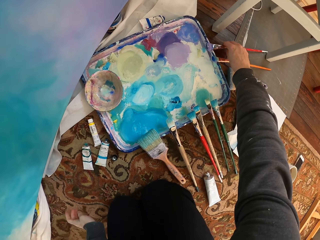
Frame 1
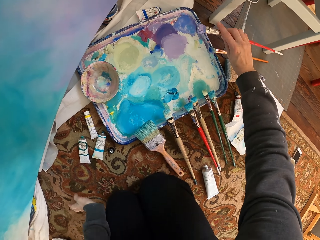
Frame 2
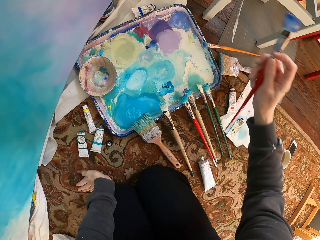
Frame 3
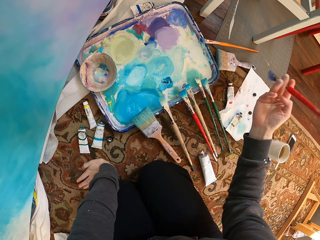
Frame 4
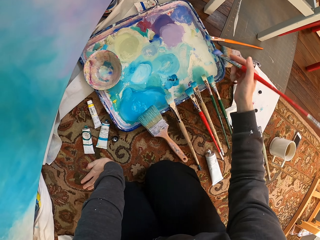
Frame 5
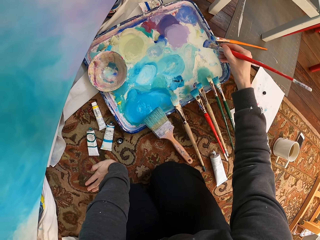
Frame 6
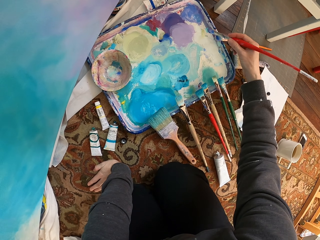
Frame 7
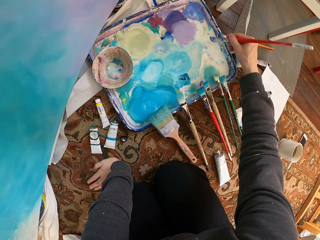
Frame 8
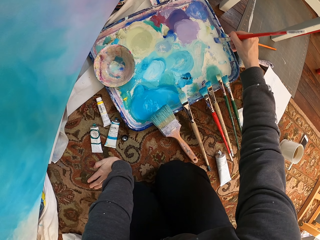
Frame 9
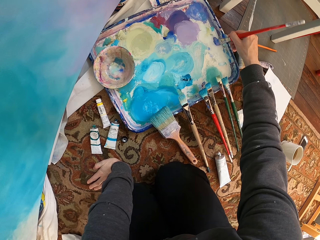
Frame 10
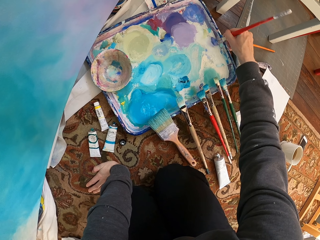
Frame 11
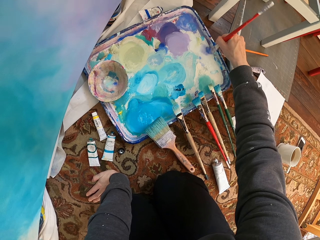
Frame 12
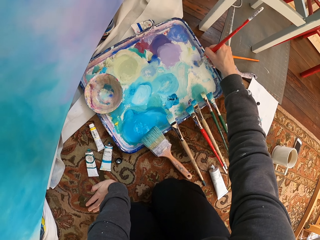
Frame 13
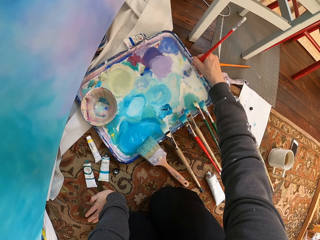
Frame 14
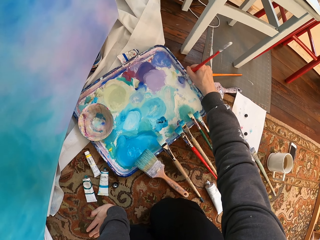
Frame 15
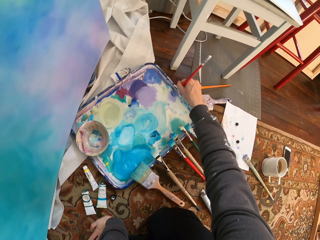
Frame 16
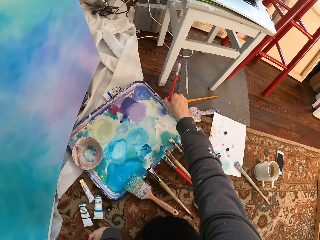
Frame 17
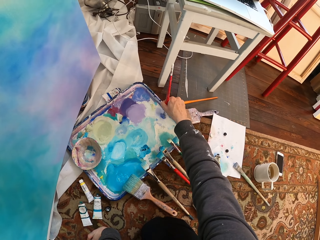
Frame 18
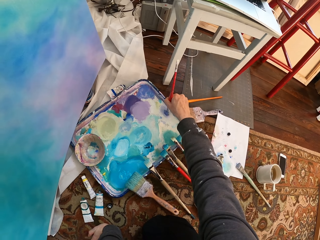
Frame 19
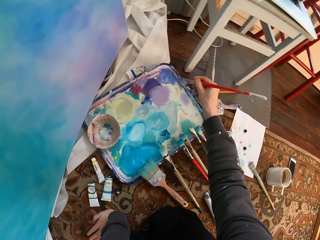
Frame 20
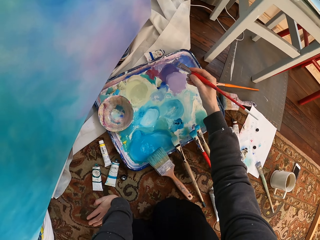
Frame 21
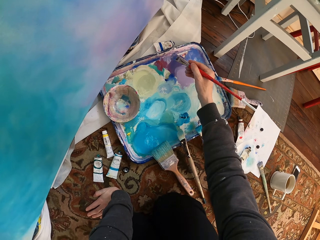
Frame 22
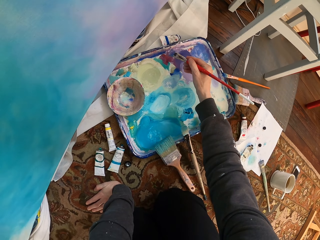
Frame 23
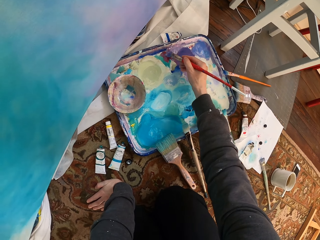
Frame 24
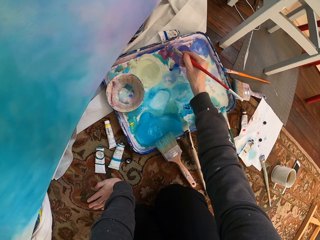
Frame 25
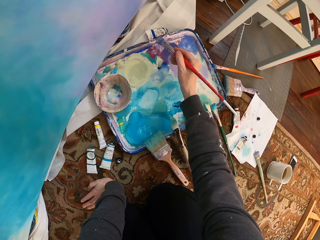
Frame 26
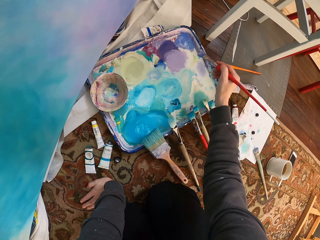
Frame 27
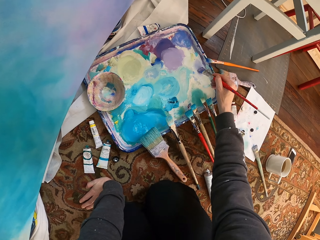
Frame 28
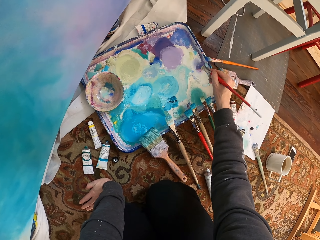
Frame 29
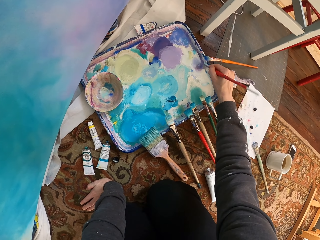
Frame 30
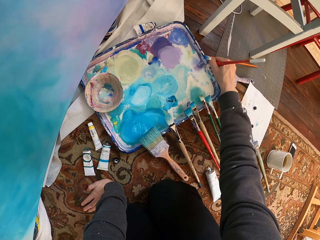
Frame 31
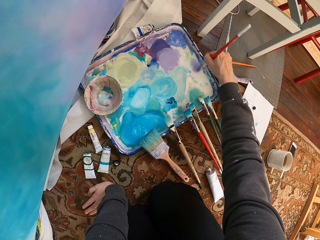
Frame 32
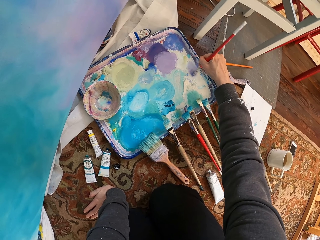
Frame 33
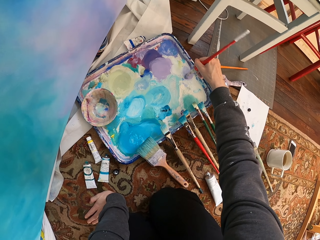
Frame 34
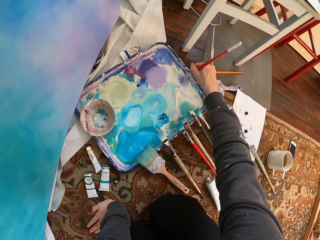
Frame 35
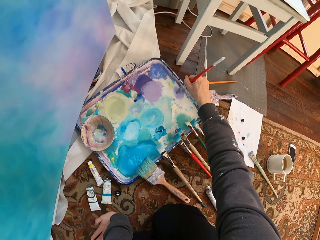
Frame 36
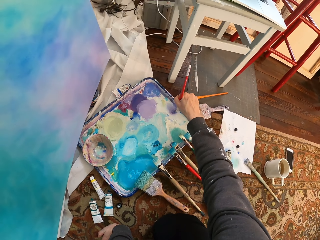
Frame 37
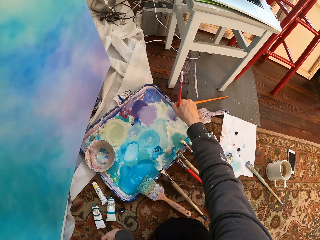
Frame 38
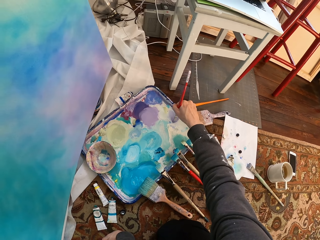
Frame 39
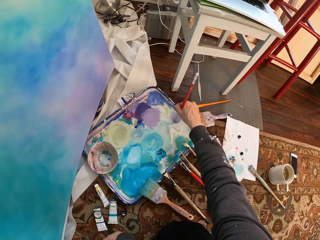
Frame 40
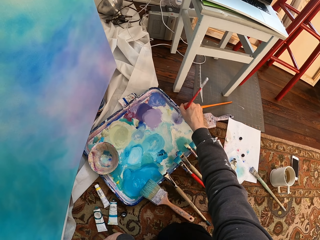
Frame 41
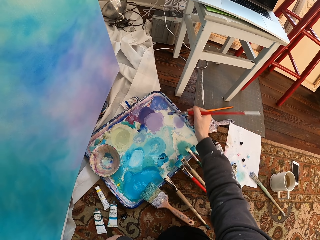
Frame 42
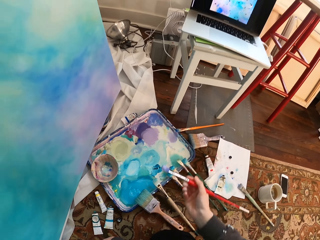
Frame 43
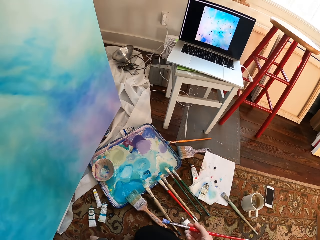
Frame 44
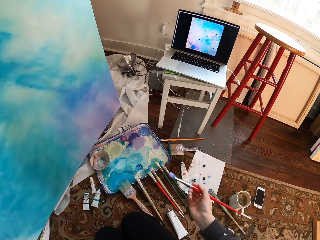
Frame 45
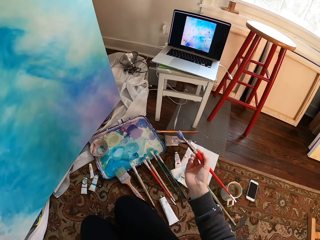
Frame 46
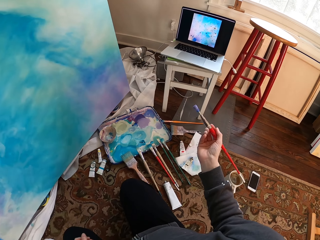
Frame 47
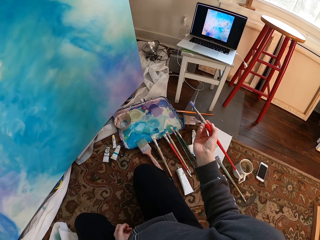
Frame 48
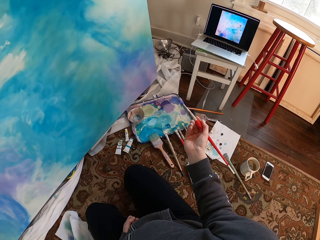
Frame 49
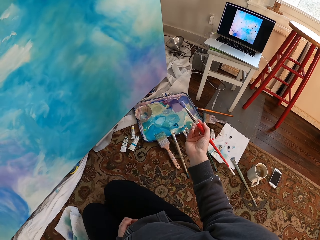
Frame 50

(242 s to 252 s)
The camera wearer picks up a painting brush on the floor. They mix paint on the paint tray. They dip the brush in paint.

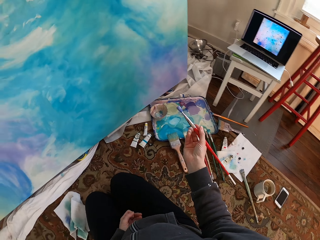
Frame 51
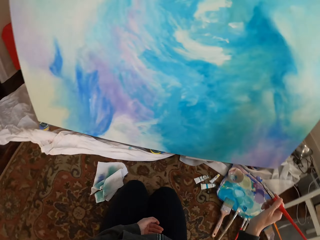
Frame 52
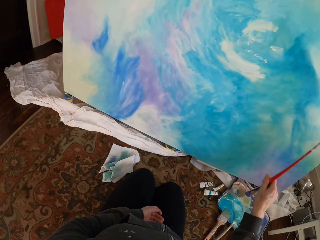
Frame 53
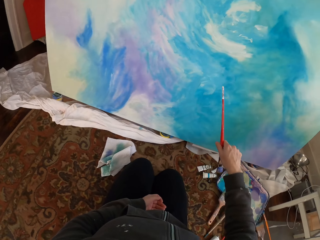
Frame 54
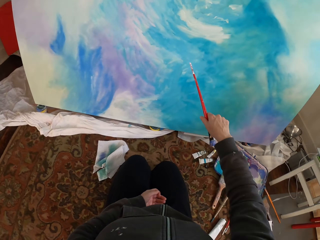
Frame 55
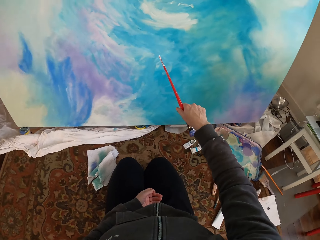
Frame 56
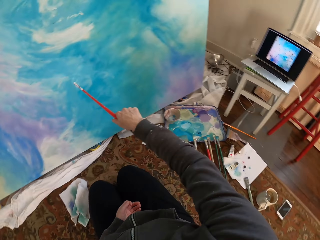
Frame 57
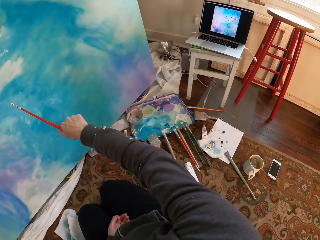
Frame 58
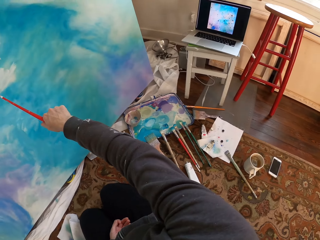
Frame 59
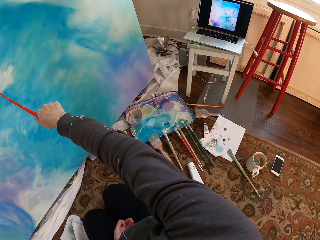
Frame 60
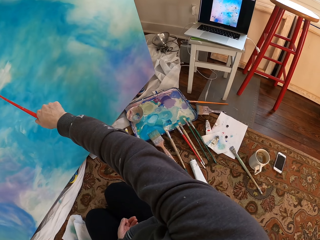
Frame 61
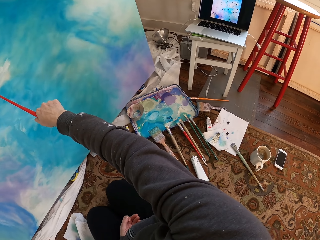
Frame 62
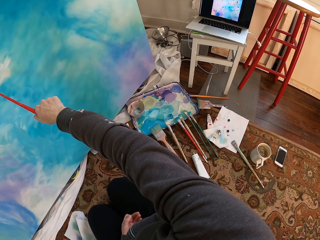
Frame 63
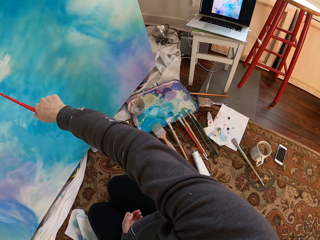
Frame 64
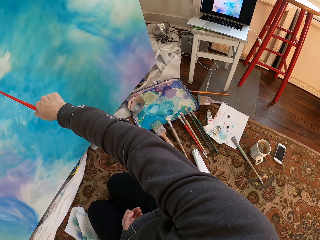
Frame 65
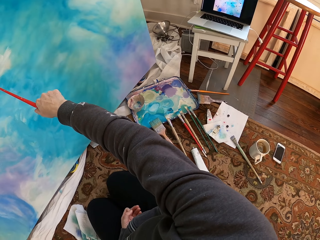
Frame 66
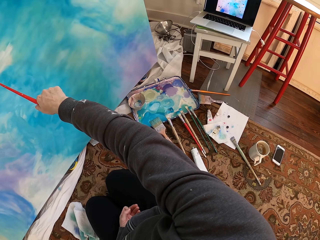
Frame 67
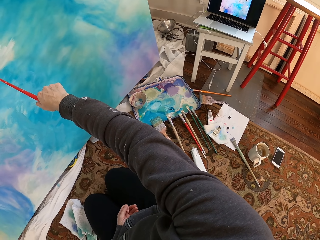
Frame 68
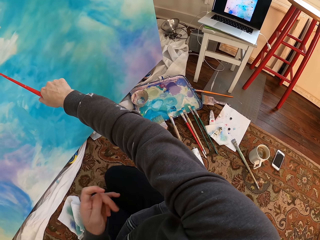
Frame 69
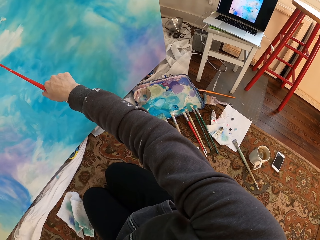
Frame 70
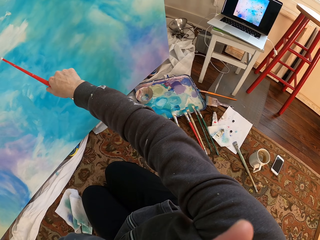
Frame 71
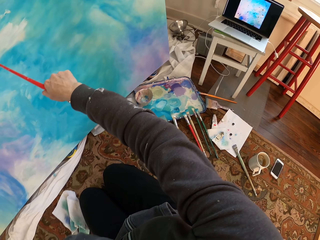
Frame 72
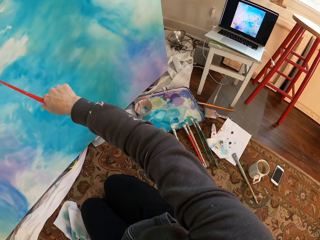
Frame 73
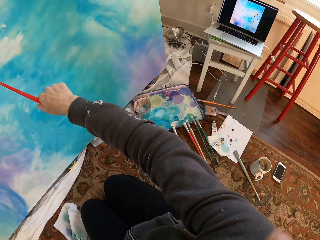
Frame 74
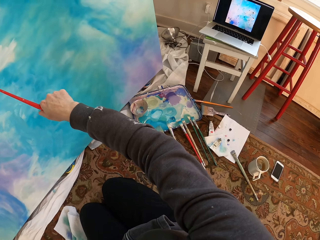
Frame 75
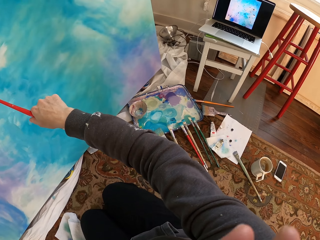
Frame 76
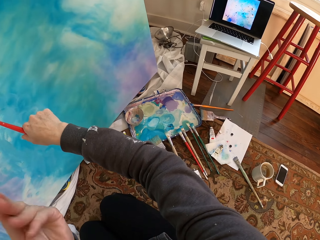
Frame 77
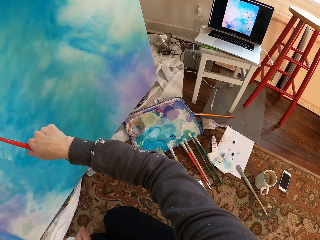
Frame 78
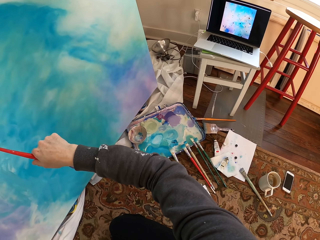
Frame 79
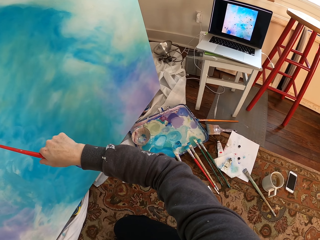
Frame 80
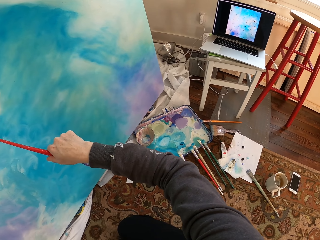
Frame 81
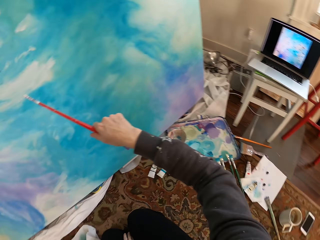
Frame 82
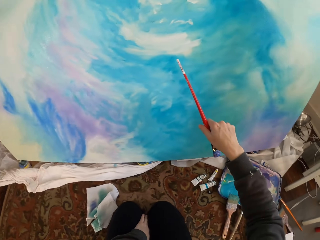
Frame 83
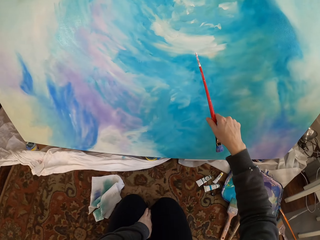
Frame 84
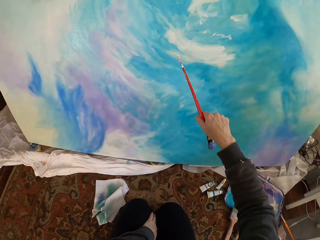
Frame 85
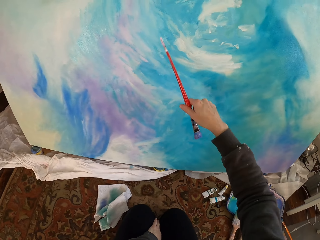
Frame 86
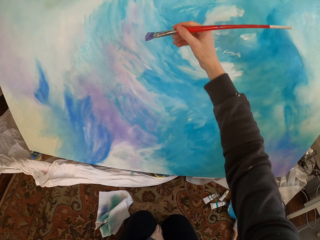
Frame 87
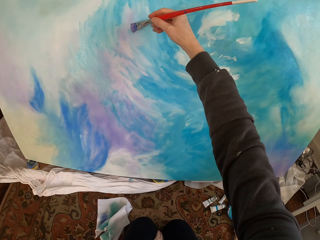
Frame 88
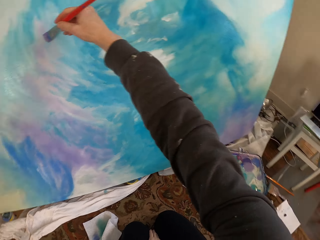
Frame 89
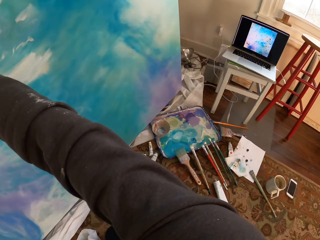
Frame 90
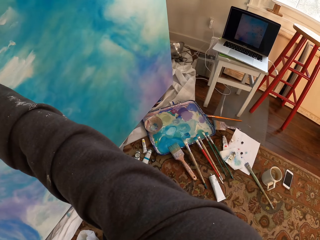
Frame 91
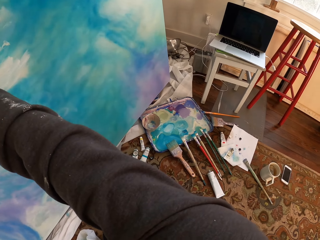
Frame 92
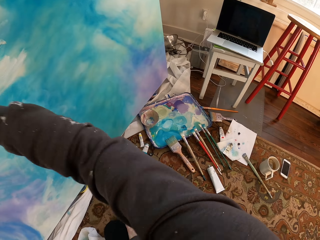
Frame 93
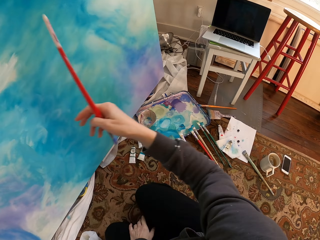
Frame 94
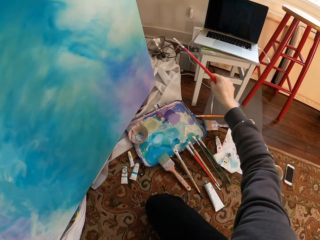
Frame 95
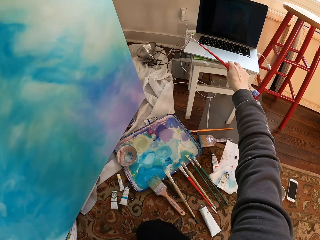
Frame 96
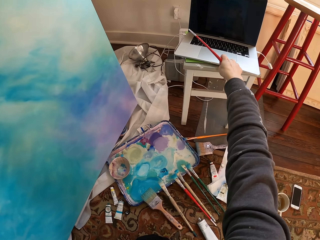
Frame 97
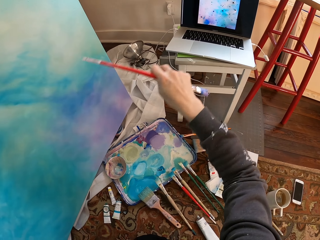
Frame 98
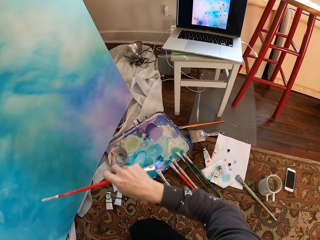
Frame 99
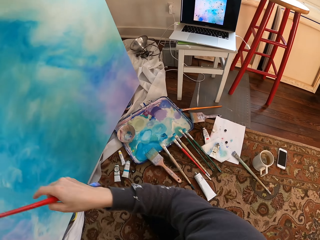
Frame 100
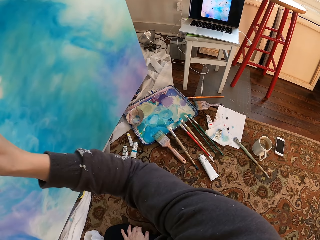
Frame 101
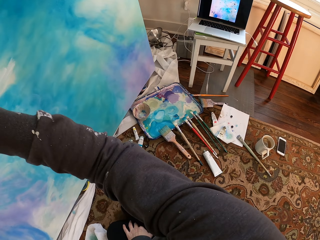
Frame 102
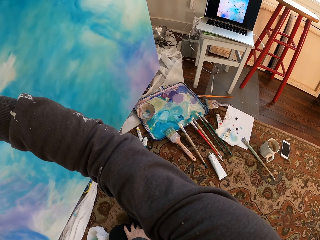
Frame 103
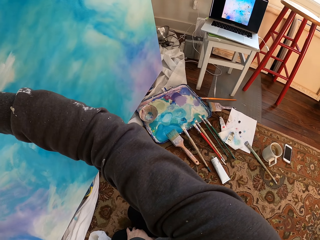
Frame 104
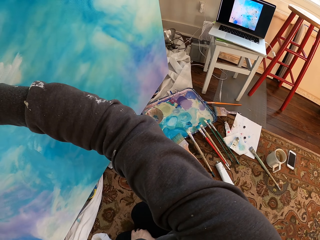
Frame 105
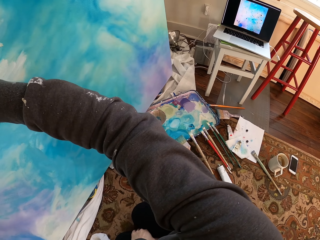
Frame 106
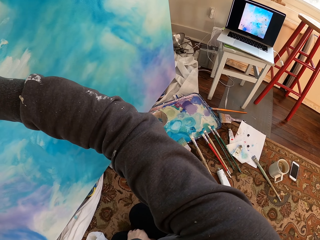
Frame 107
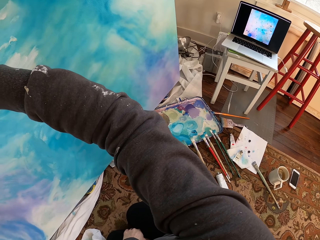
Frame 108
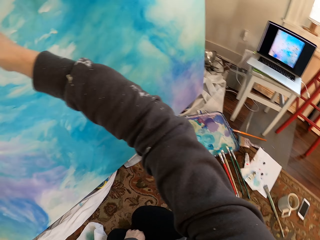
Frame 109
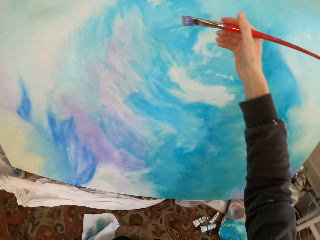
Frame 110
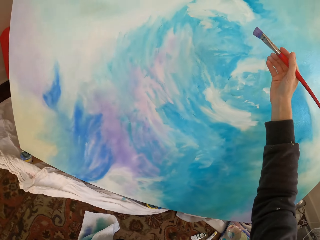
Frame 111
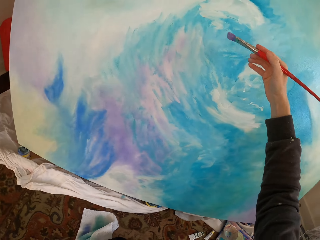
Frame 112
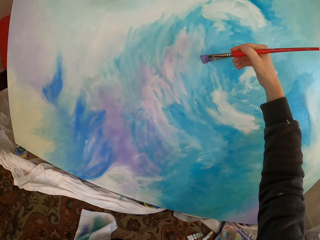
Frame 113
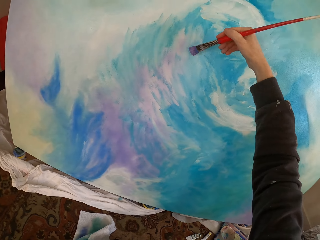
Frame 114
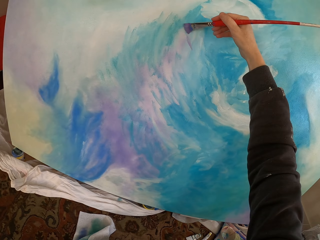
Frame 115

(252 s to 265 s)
The camera wearer puts the brush against the painting. She paints on the canvas with a painting brush. She taps her laptop mouse pad or screen with her finger. She paints on the canvas with the painting brush.
